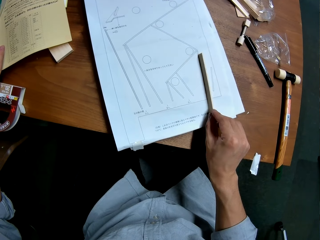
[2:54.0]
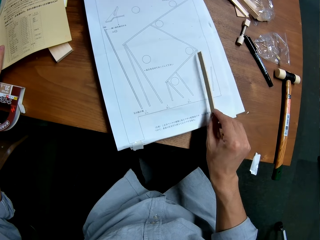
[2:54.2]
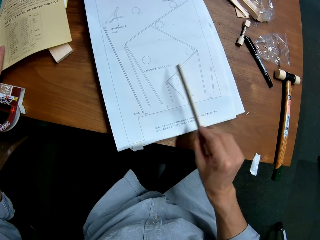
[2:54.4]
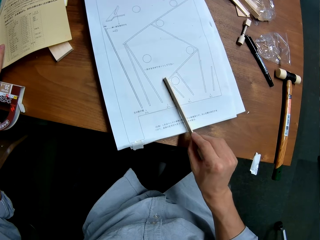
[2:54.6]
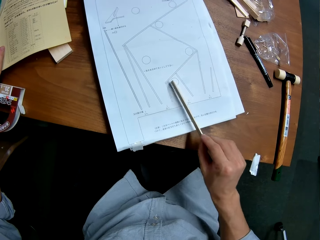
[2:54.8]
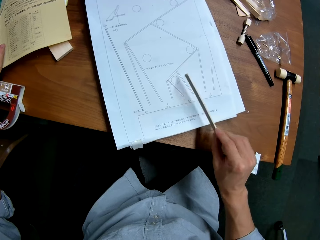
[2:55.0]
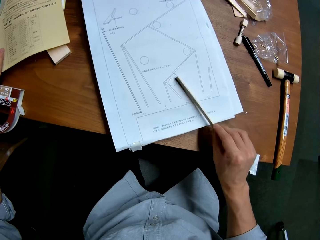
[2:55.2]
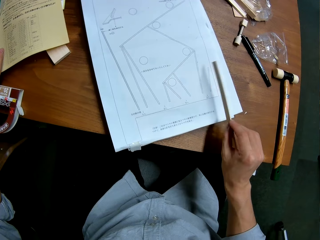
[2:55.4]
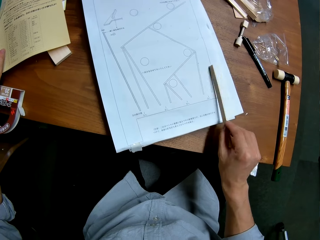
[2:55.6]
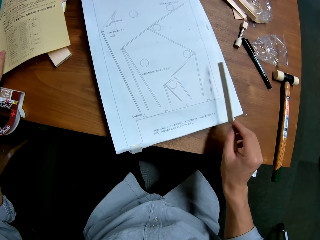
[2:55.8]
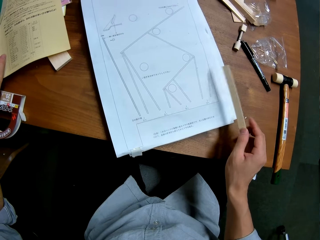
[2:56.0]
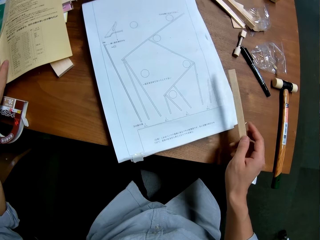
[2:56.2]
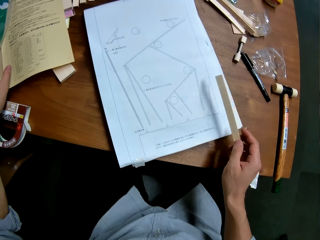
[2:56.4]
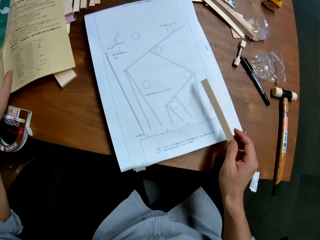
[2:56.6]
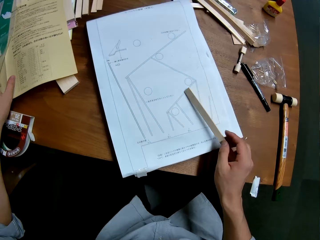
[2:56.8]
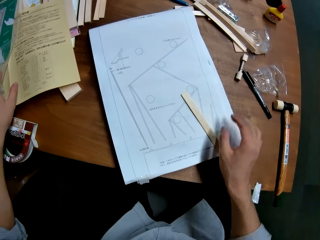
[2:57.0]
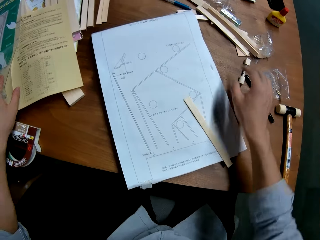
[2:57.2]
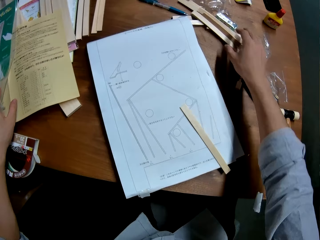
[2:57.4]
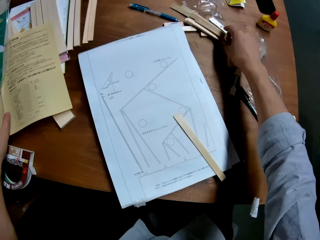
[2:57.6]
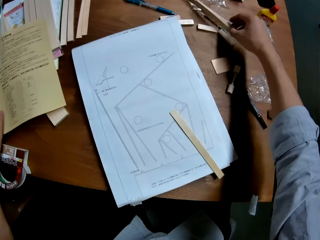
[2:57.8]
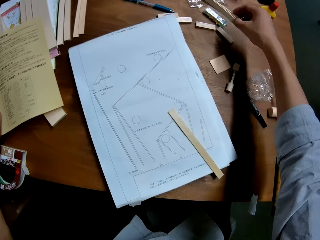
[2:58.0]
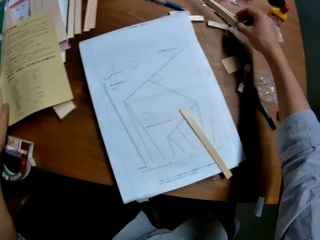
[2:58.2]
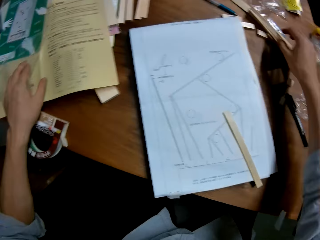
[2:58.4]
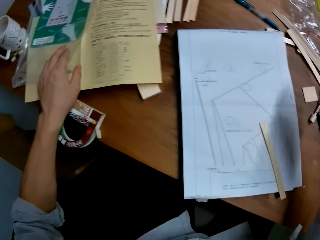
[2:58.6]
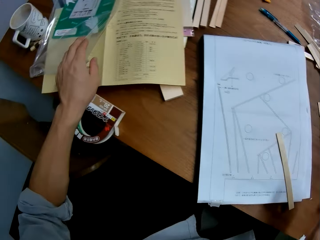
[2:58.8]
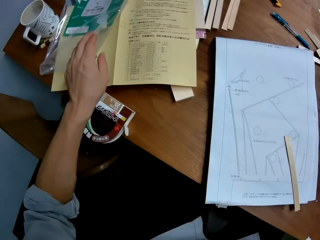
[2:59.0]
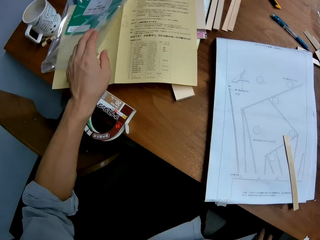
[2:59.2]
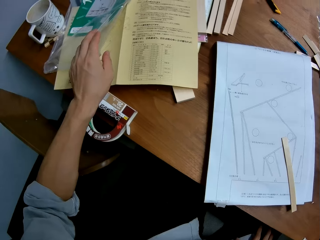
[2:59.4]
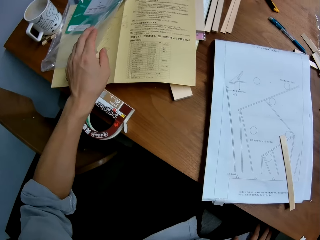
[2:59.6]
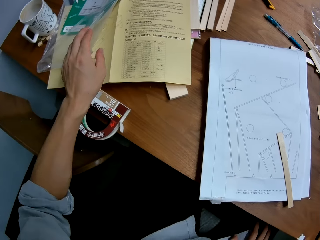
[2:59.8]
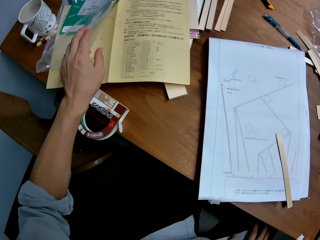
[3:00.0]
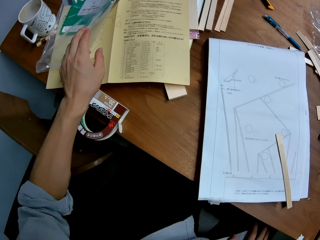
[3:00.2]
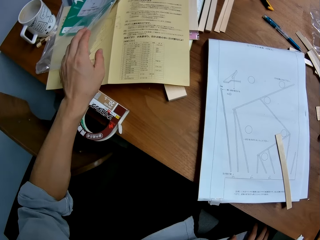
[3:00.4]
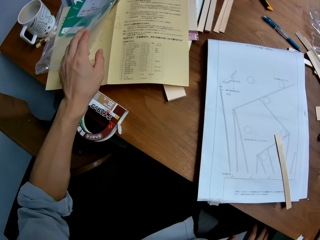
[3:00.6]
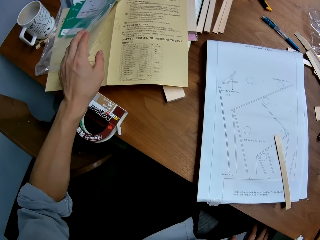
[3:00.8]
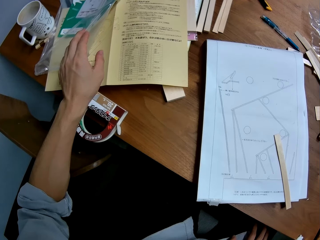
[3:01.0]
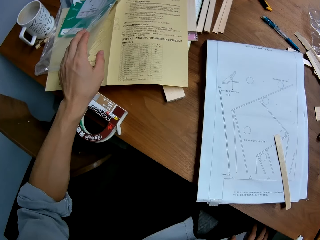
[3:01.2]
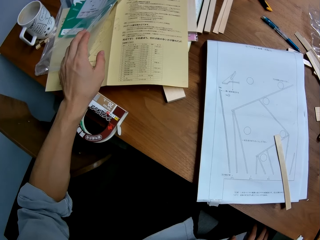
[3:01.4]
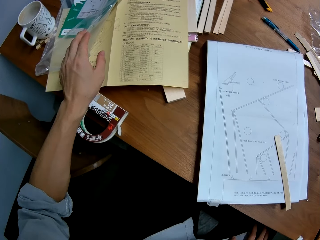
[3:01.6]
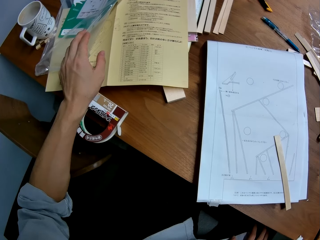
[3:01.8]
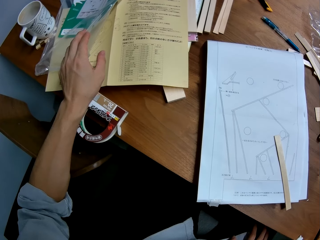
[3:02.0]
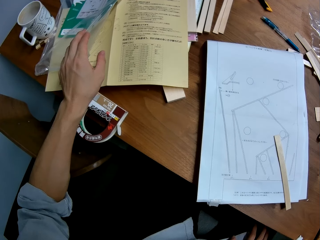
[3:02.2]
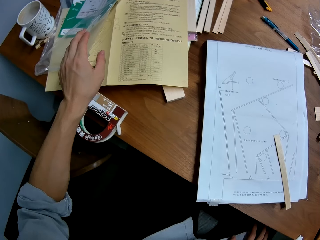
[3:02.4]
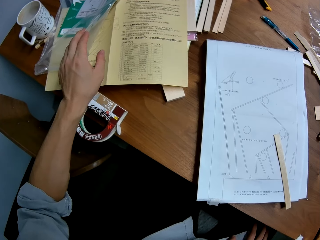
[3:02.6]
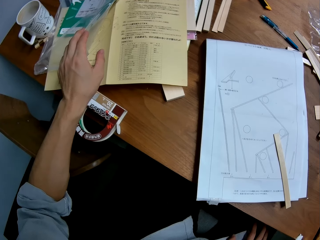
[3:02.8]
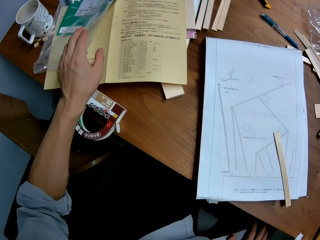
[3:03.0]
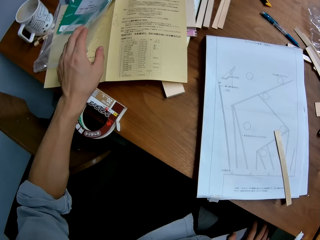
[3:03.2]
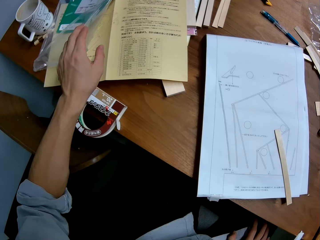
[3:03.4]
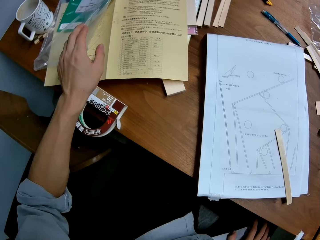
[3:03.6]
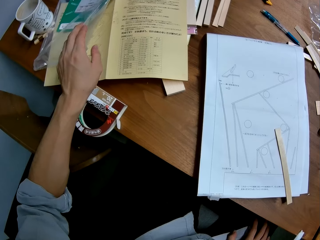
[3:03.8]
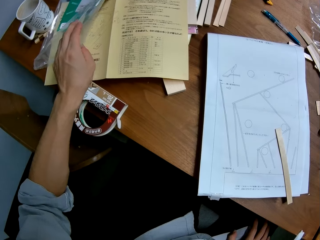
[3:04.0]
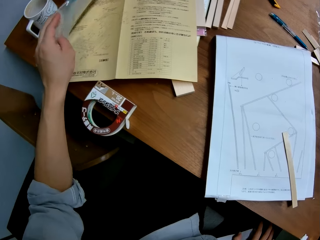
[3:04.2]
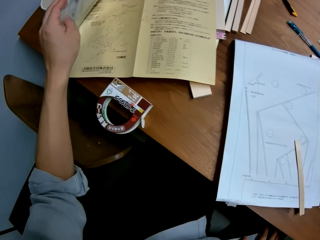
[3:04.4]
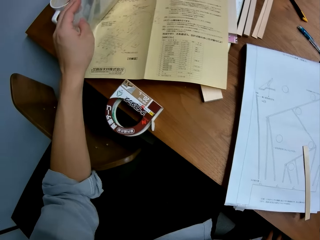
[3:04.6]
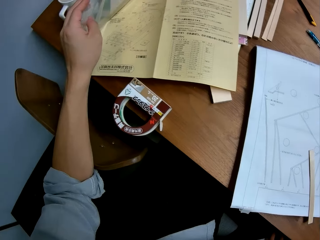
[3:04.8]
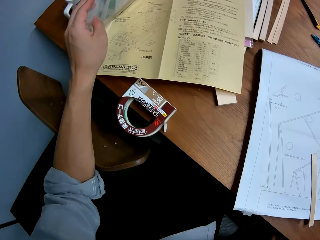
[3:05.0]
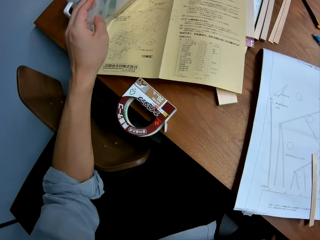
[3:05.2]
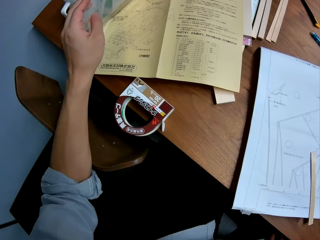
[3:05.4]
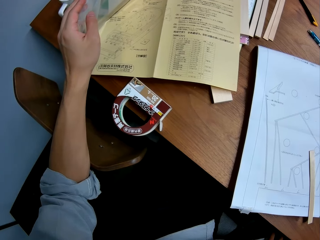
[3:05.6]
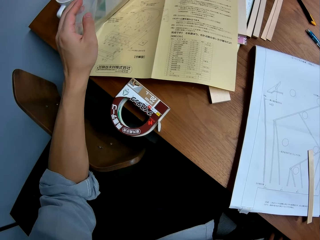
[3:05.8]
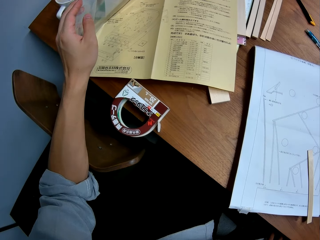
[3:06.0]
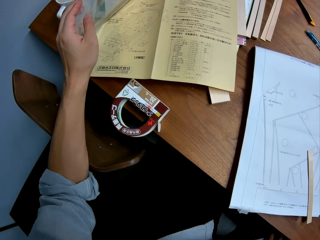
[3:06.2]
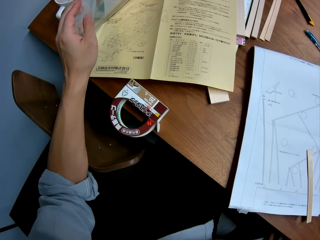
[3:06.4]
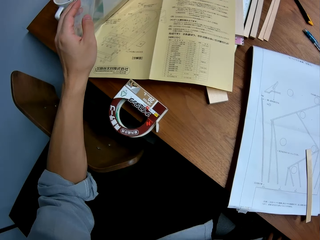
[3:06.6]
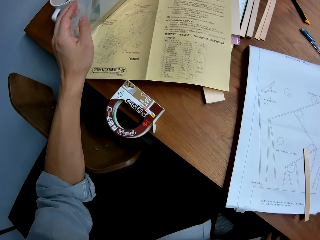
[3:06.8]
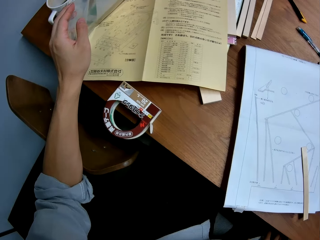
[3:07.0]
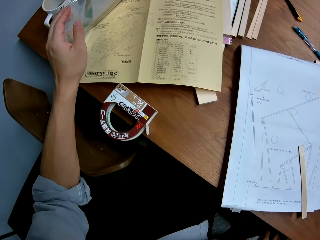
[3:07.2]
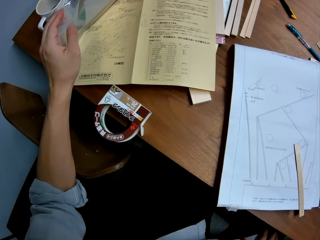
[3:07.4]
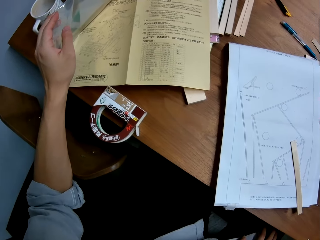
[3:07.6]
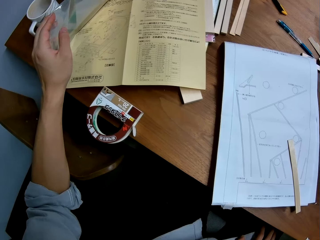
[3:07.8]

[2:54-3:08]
The camera wearer drops the wood piece on the paper. They take the wood piece. They study the manual.

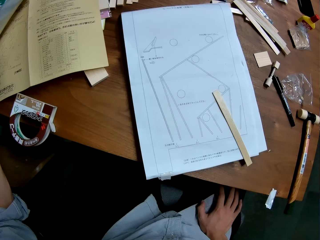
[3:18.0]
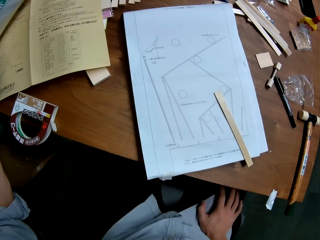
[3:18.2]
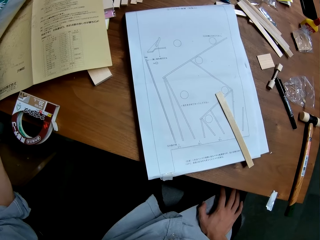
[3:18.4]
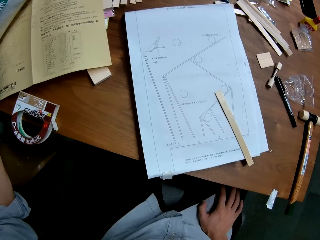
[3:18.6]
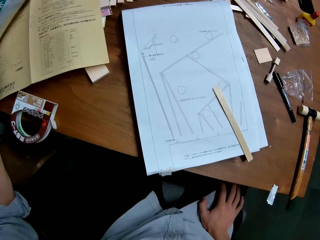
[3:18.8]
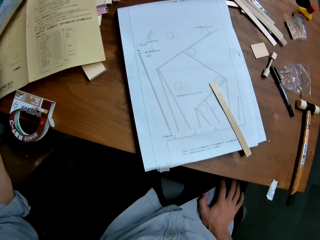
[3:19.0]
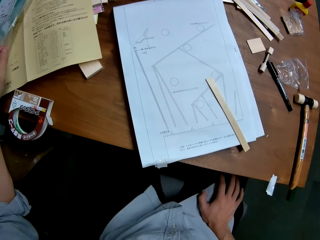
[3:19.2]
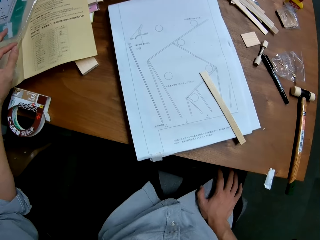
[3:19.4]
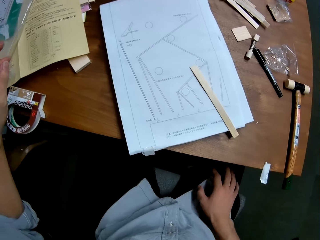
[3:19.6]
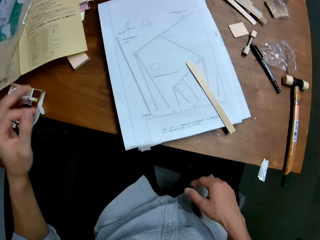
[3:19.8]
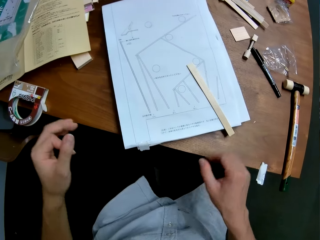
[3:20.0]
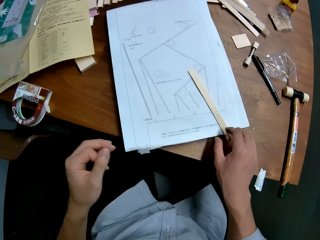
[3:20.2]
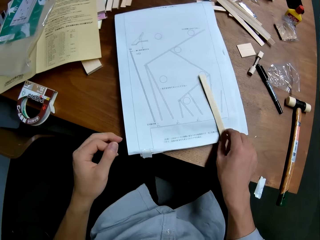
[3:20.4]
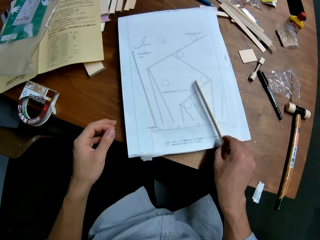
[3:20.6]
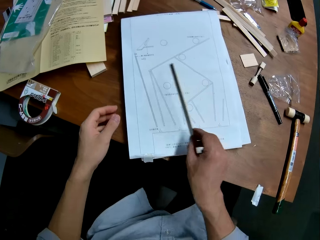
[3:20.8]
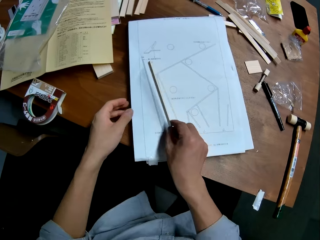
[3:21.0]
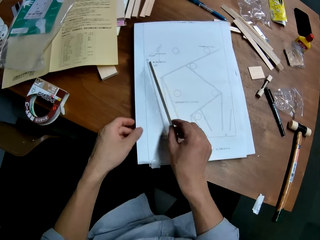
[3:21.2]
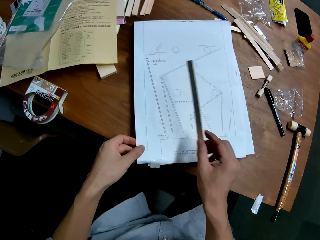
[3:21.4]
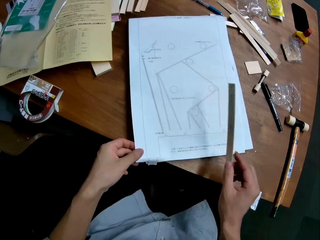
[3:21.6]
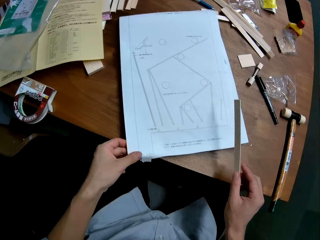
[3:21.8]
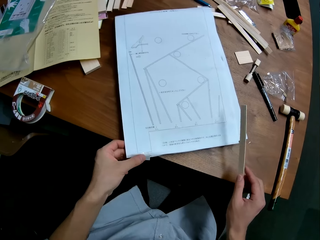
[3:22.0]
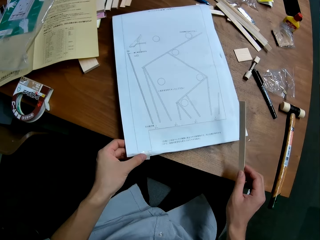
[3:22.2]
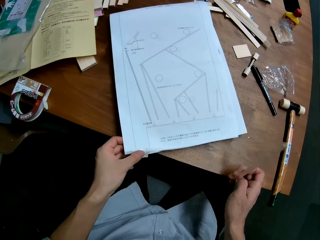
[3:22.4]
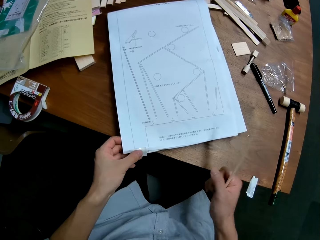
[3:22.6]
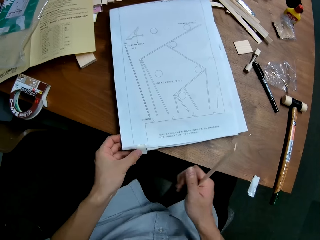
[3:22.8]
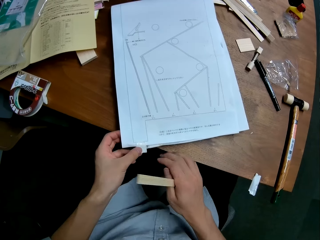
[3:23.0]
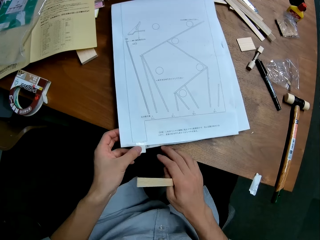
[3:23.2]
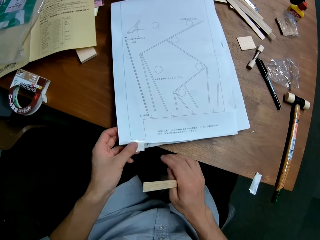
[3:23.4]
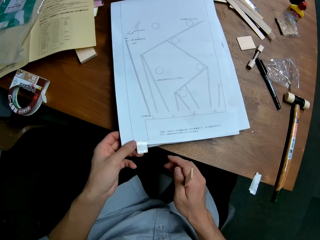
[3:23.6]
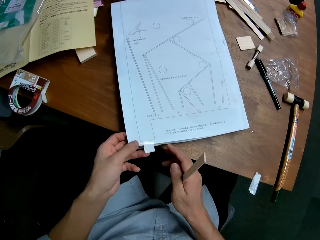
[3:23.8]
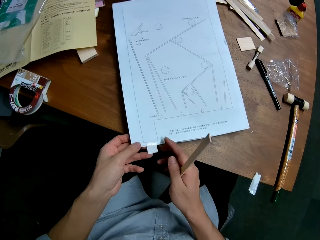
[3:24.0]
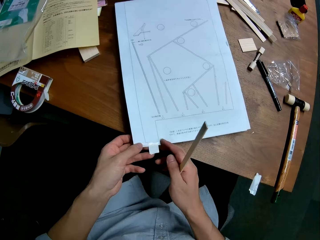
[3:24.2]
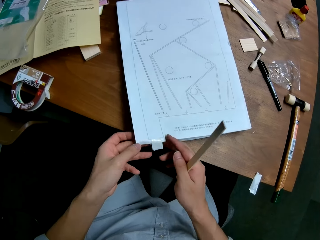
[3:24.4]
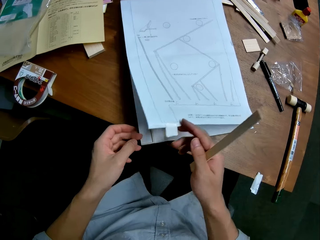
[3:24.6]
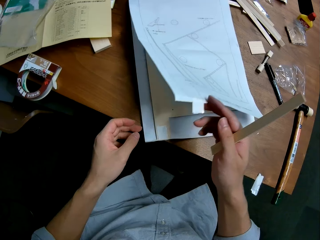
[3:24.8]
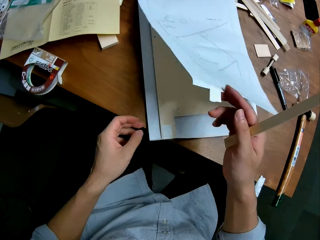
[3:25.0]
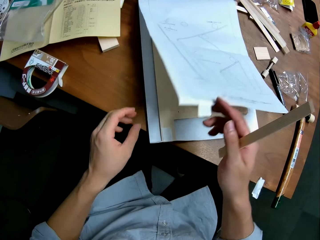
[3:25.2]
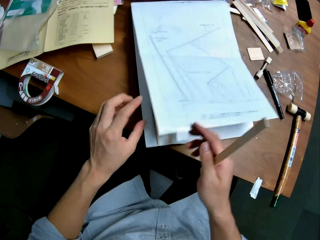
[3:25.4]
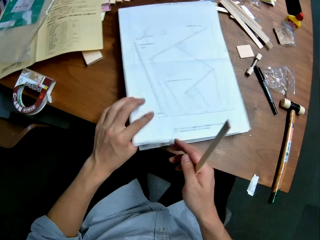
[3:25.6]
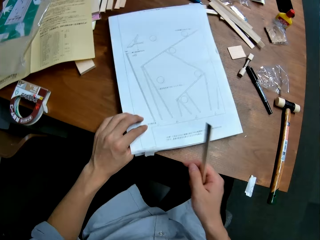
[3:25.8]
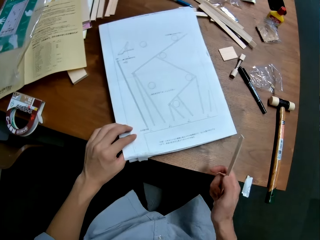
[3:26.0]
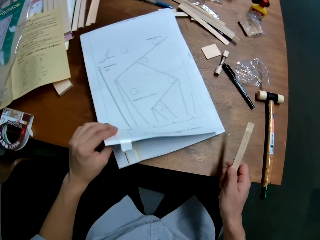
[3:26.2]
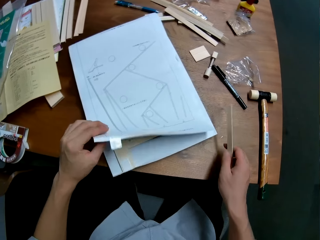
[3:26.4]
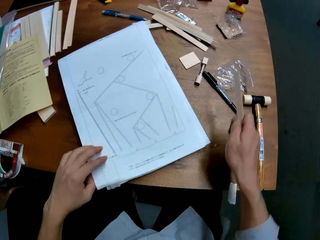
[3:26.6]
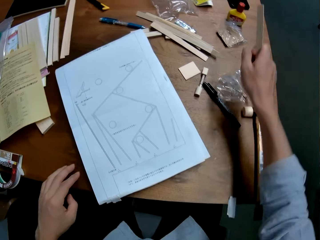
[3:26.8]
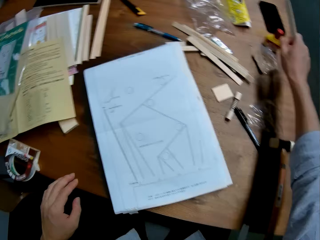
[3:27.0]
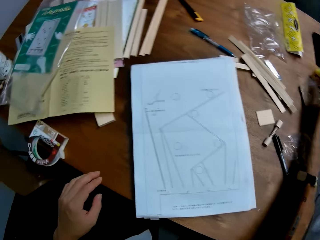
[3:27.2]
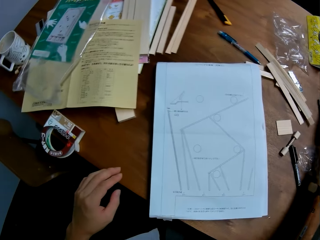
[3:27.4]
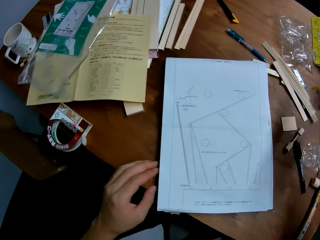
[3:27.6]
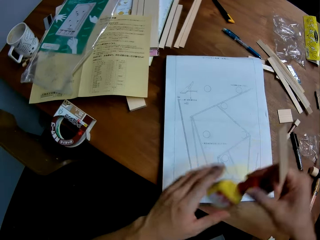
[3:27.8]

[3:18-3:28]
The camera wearer looks at the drawing on the paper. They take the wood piece from the paper. They raise the paper up. They look at the paper wood. They return the paper. They take a glue bottle from the table.
